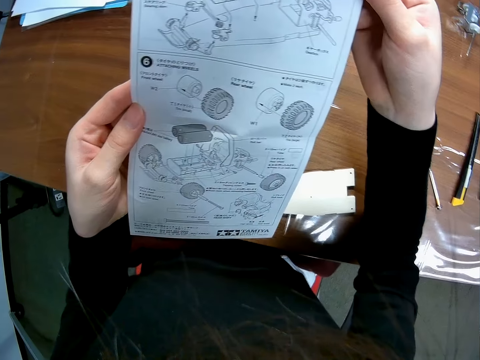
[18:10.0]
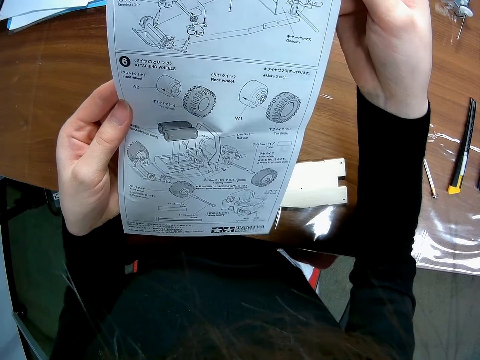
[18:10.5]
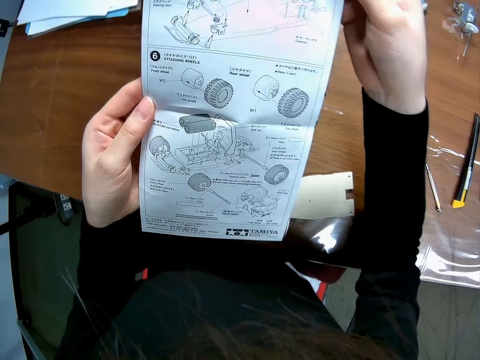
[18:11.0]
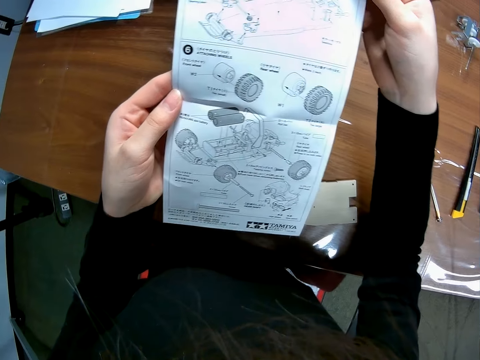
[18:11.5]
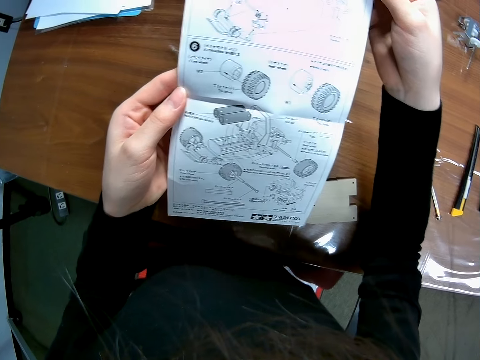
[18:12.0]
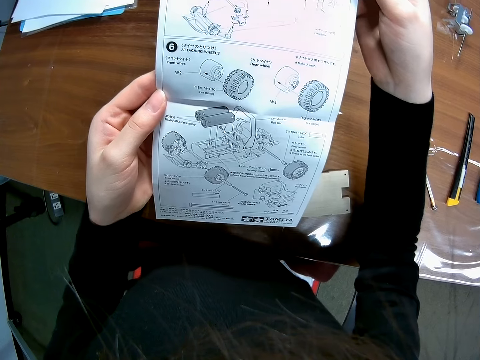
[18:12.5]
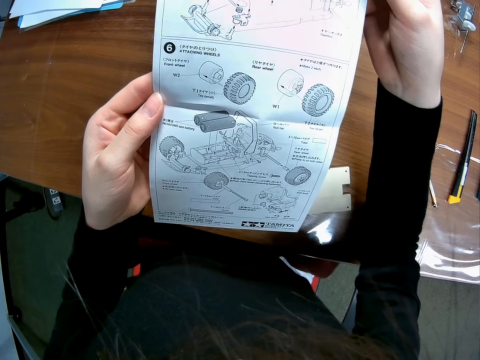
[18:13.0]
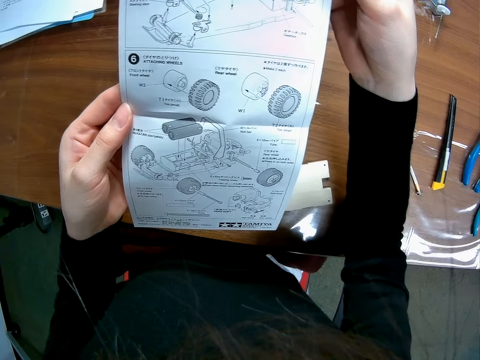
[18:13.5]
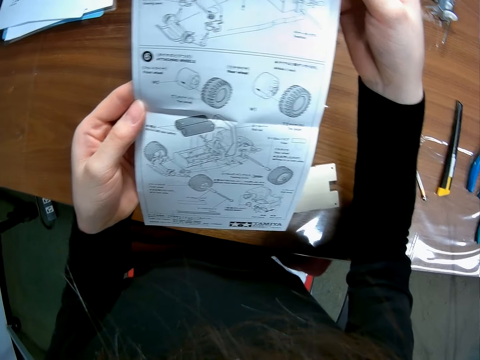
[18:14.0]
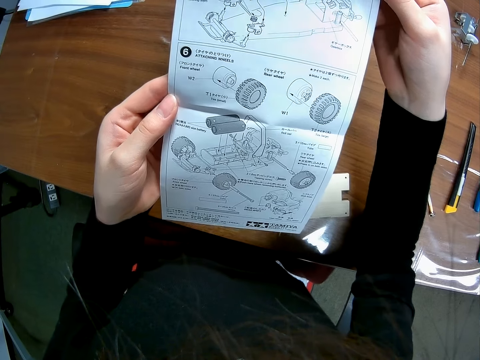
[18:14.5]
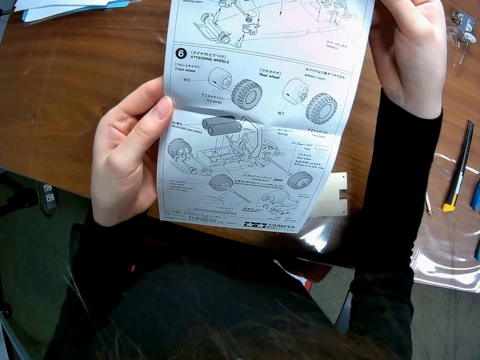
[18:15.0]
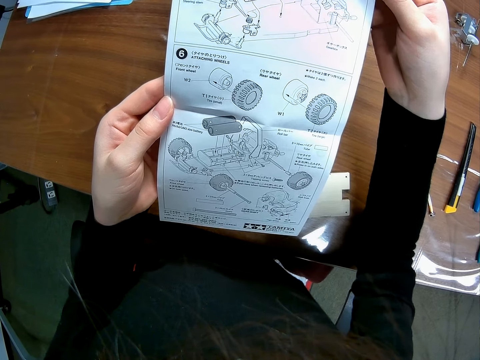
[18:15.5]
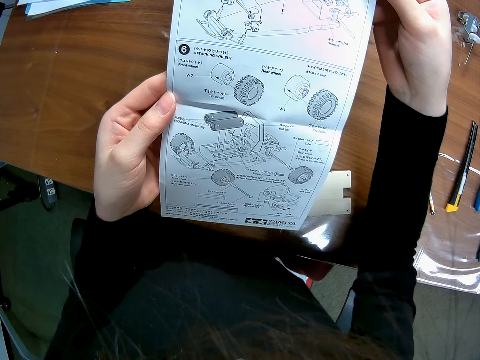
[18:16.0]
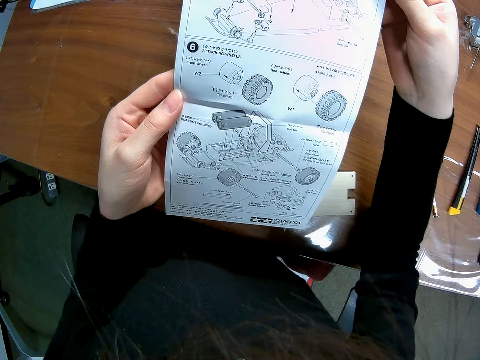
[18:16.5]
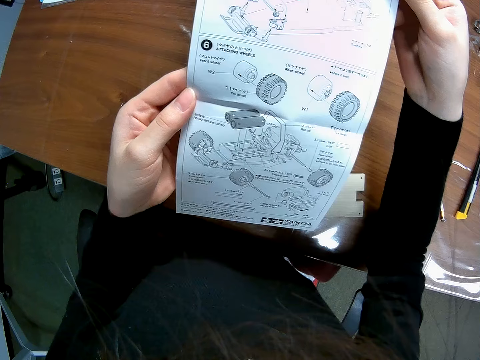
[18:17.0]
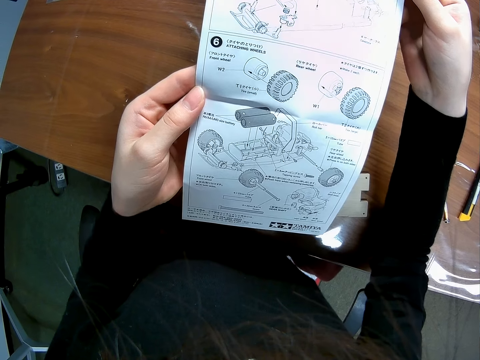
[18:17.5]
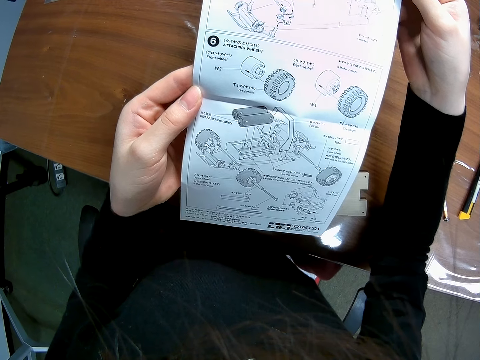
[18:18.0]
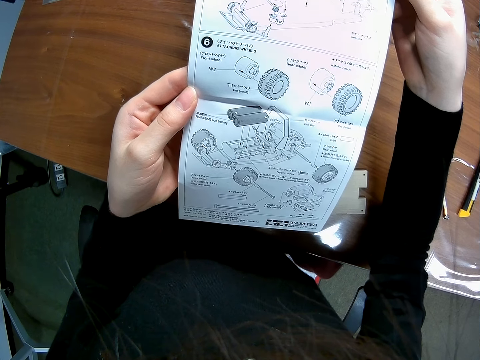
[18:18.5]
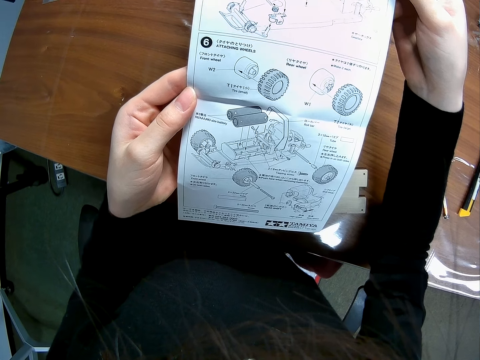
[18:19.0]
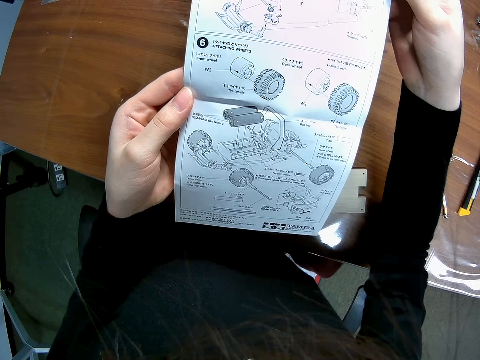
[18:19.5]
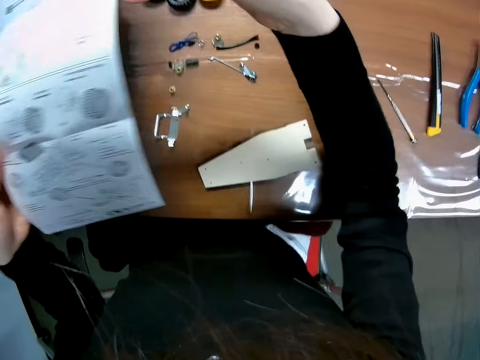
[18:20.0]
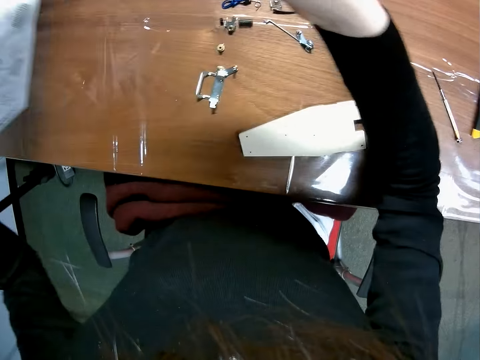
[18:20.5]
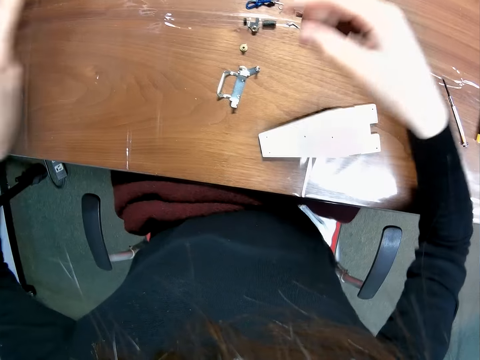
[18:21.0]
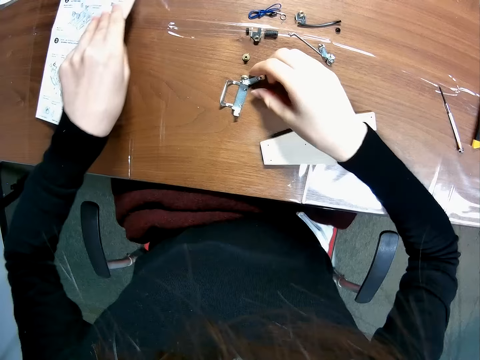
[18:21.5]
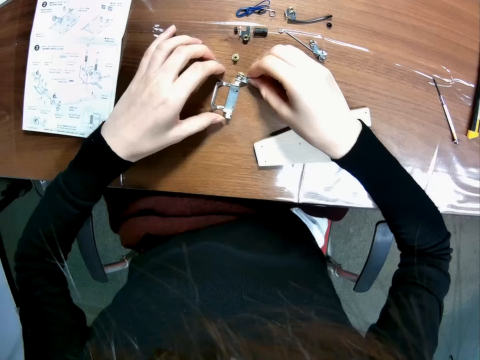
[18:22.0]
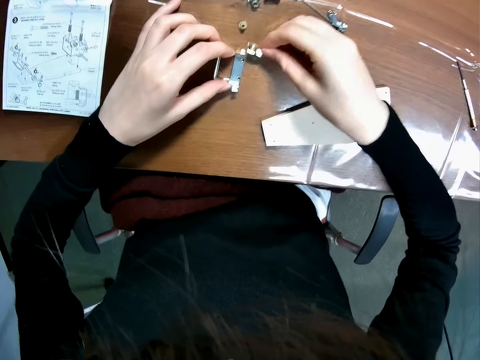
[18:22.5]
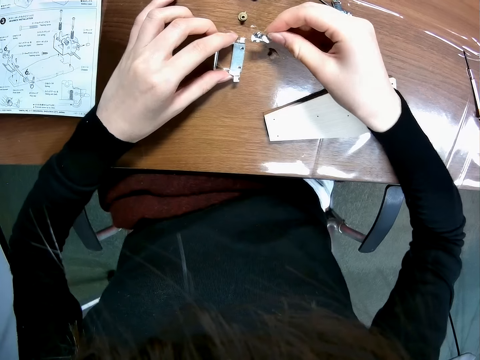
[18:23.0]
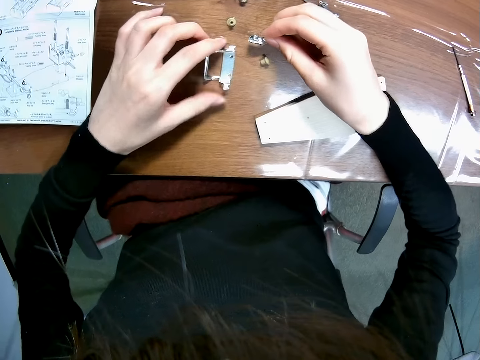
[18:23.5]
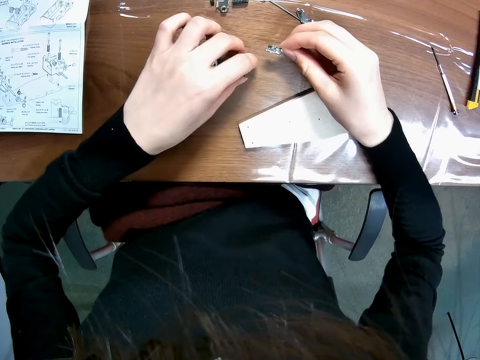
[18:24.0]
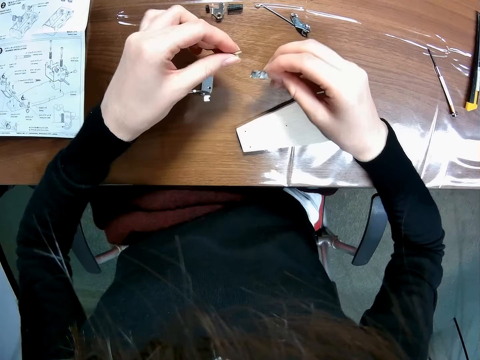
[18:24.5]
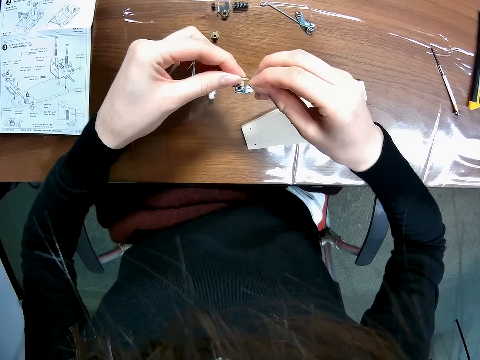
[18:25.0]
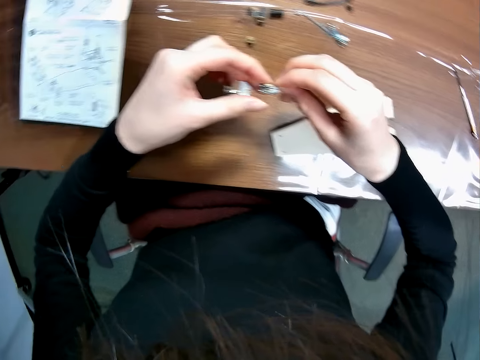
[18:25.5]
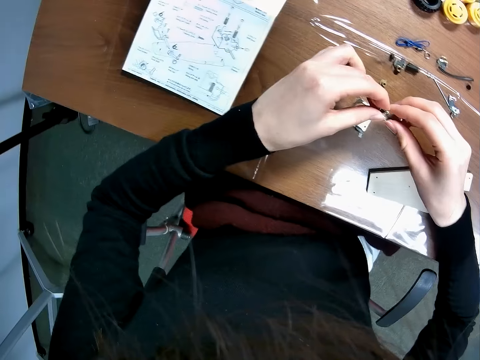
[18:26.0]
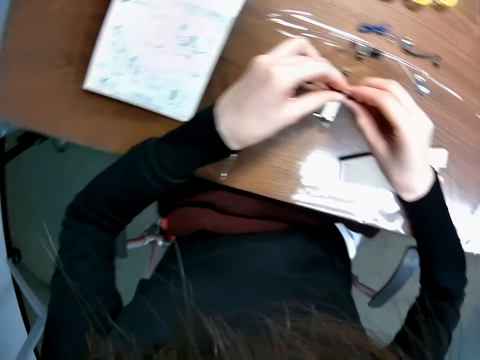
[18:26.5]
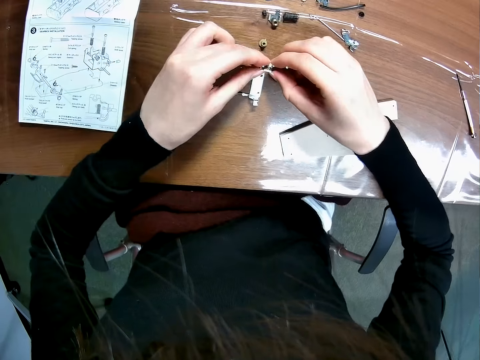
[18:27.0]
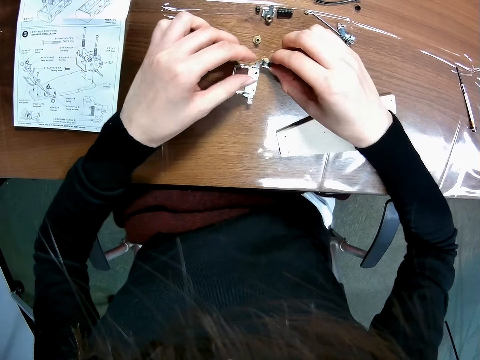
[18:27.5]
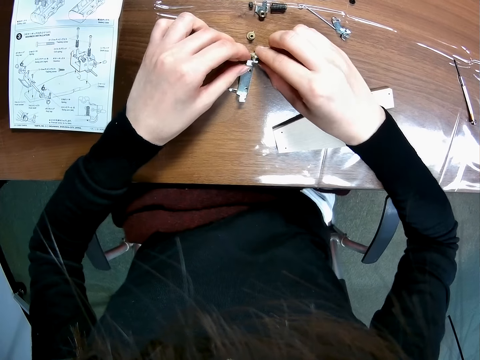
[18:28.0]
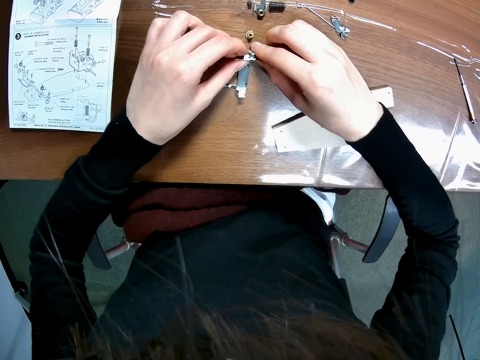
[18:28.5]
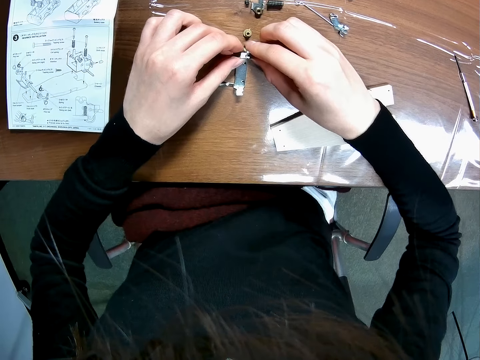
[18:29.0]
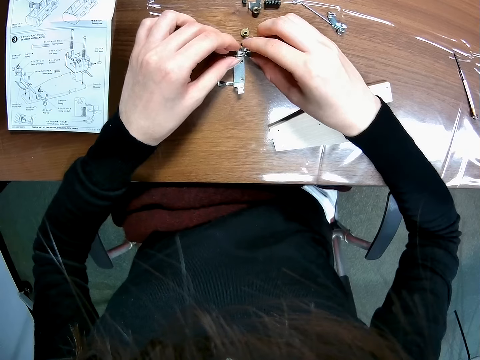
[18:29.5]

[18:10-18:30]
The camera wearer drops the manual paper on the table. She picks up the toy car's component or arm on the table with her right hand. She touches the component on the table with her left hand. She holds something in her hand. She picks up a component on the table with her left hand. She holds the joint bolt. She couples the components on both hands together. She moves the components on the table. She drops the component on the table. She connects the arm to something.

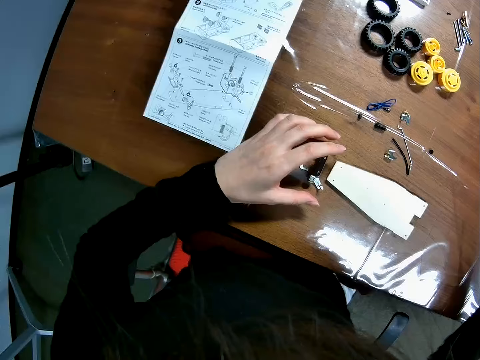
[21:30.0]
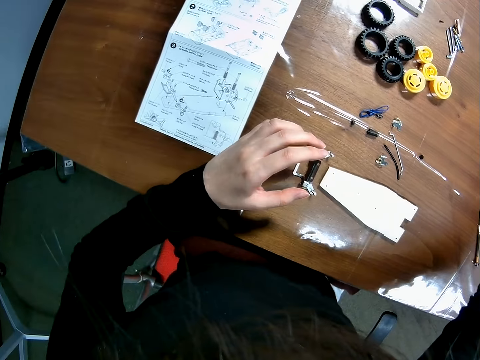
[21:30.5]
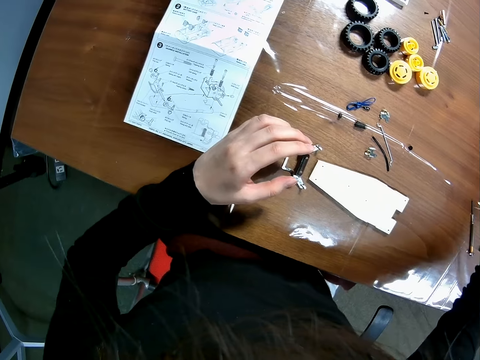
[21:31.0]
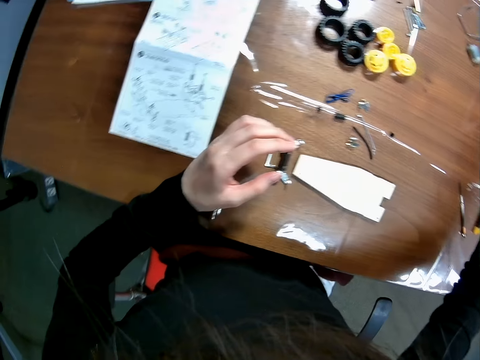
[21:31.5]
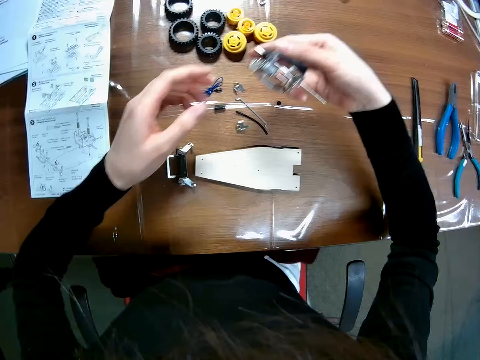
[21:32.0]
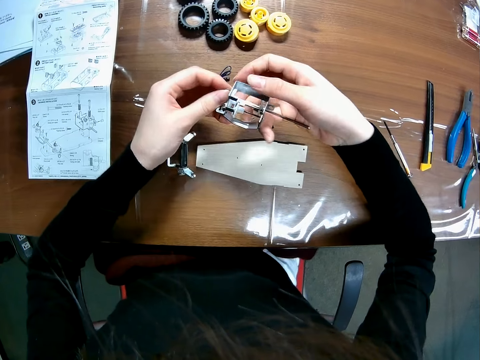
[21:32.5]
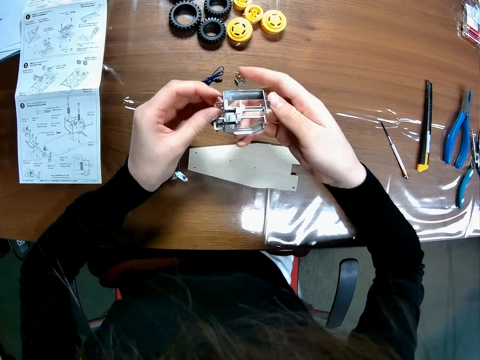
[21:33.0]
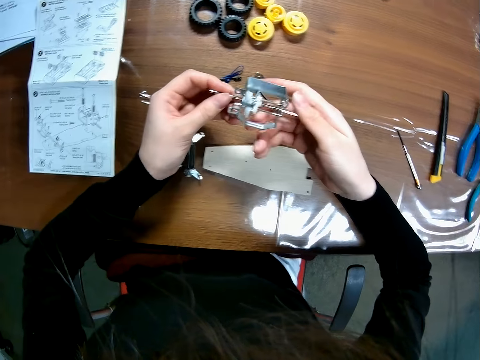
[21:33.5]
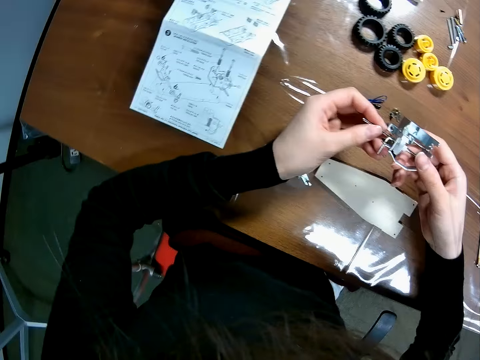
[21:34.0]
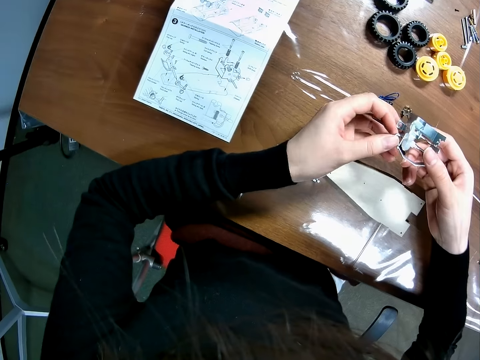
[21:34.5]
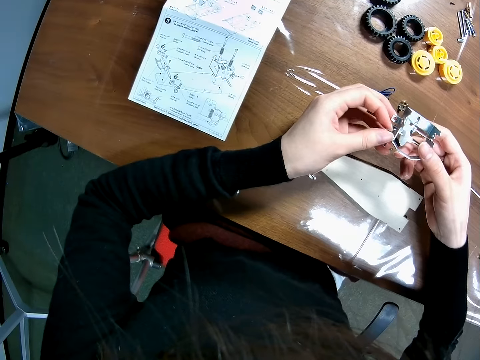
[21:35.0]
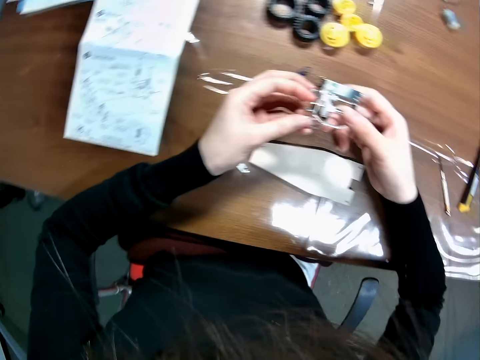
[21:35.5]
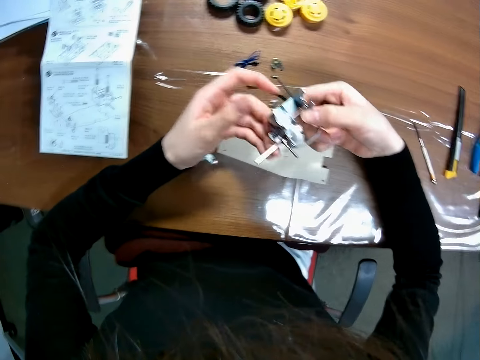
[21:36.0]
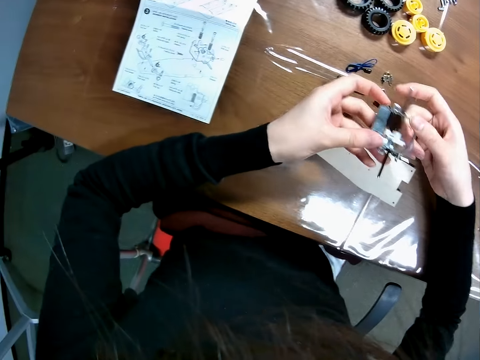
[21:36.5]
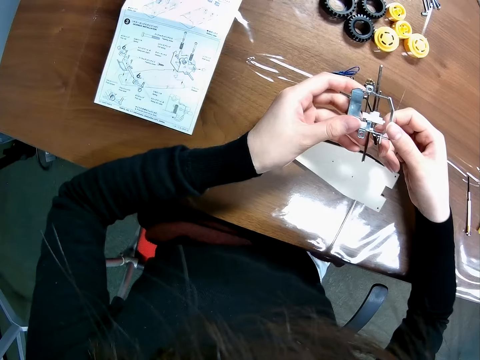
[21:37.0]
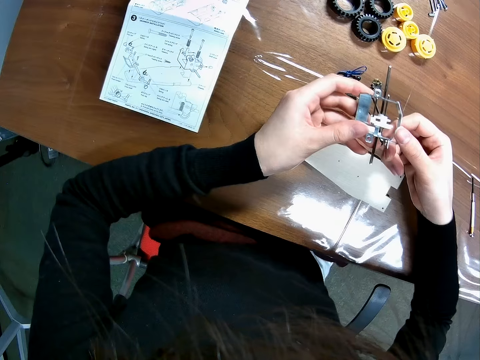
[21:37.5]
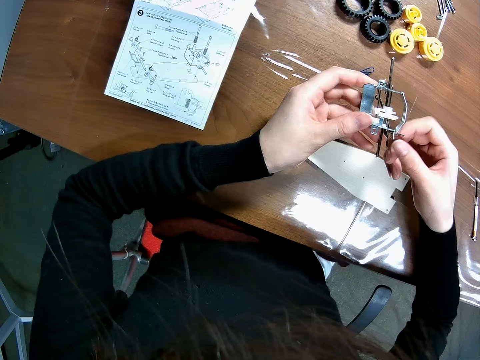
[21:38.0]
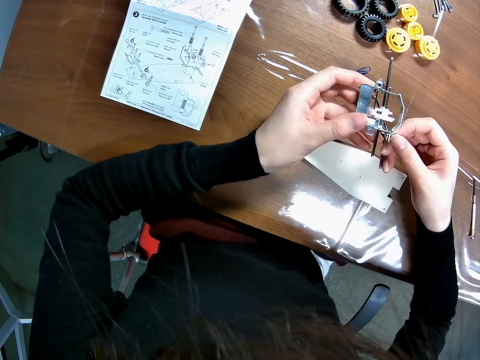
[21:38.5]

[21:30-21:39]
The camera wearer picks up a component or model of a toy car on the table with her right hand.
